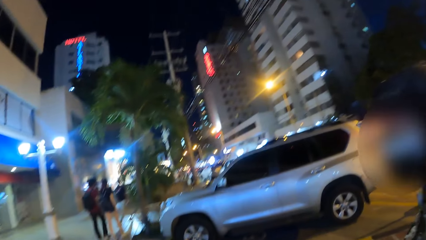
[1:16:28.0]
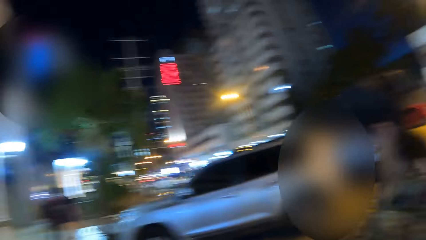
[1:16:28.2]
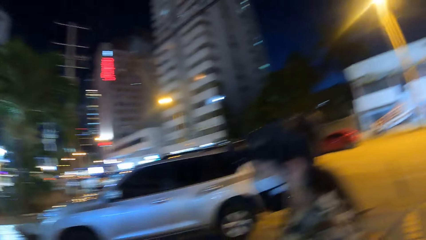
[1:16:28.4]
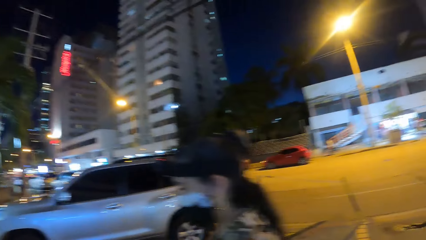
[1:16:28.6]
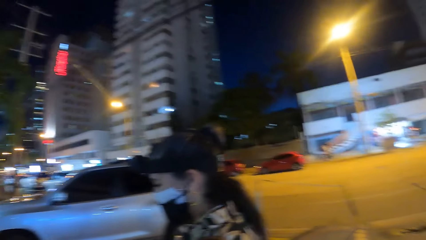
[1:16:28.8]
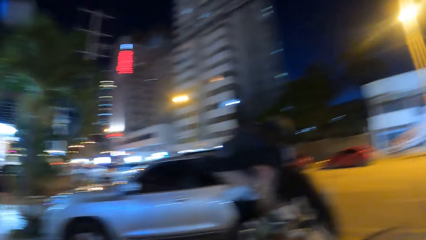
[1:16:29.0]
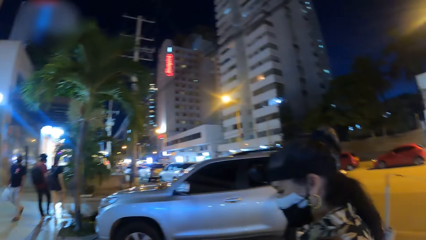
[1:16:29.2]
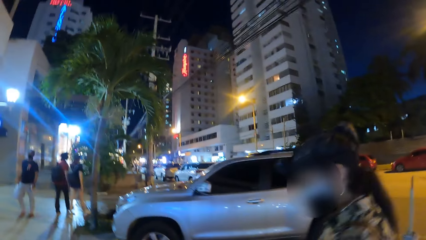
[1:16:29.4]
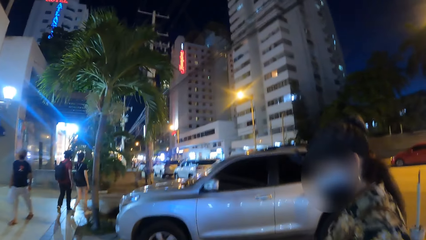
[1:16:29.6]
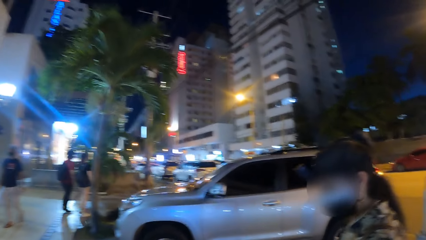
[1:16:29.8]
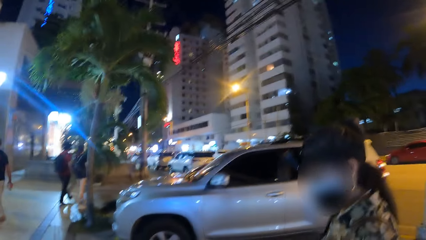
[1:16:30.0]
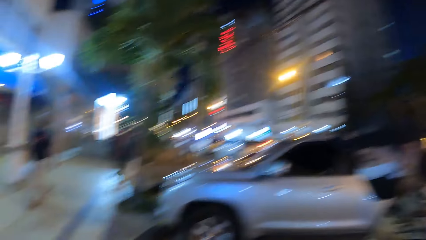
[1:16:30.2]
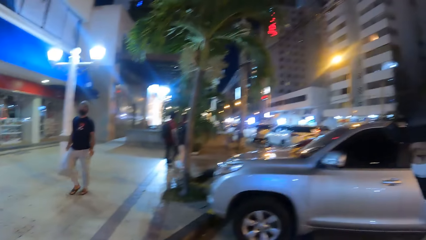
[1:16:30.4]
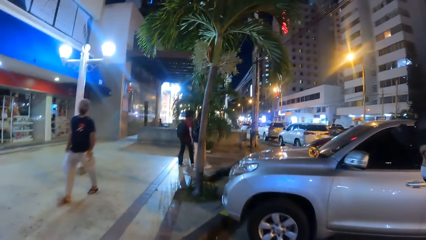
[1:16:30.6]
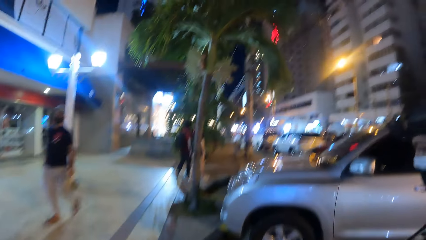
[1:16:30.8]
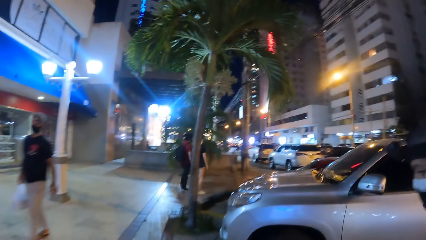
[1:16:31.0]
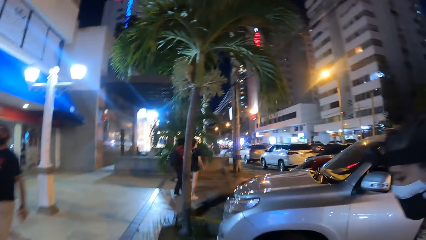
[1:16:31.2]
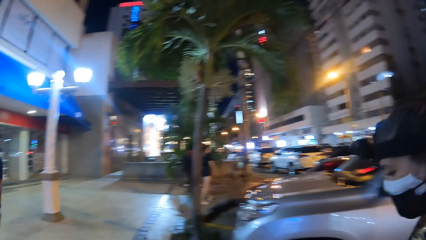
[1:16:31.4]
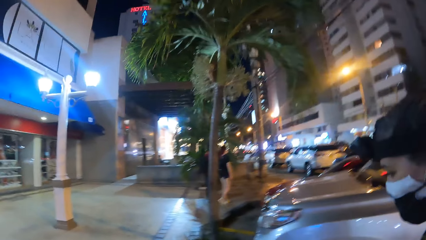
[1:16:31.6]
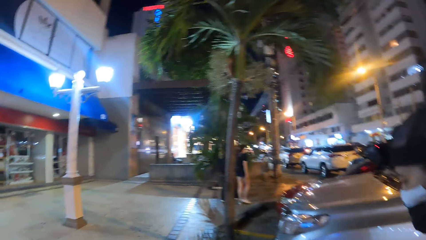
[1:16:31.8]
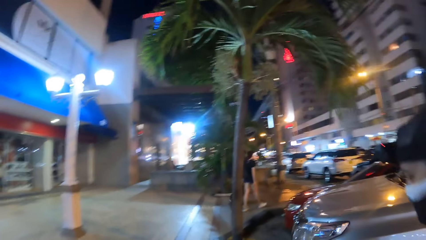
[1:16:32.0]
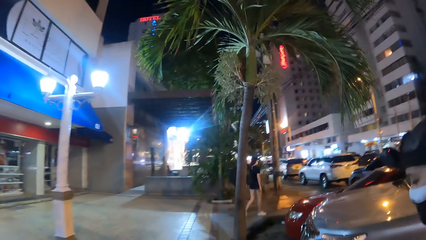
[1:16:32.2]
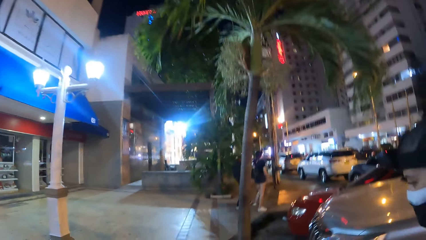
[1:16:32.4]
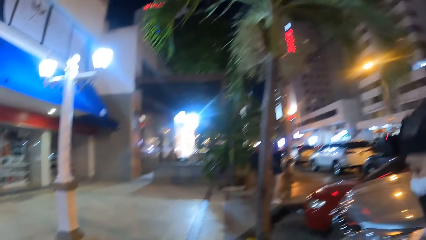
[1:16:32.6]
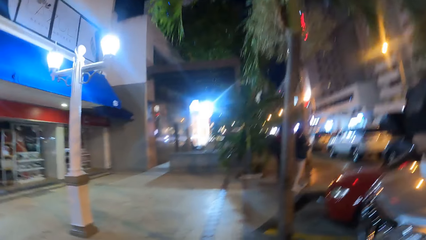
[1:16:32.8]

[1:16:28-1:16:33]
The camera wearer walks around.

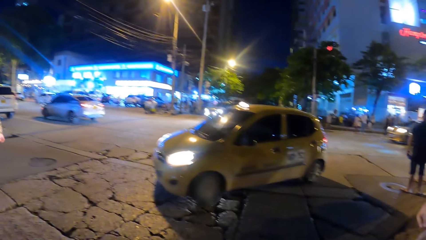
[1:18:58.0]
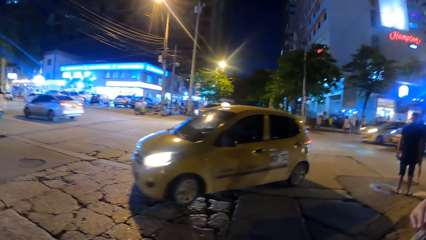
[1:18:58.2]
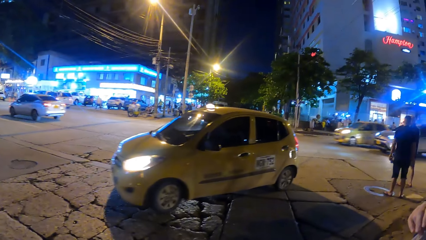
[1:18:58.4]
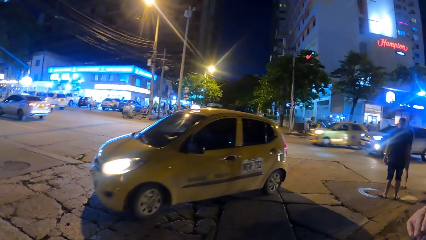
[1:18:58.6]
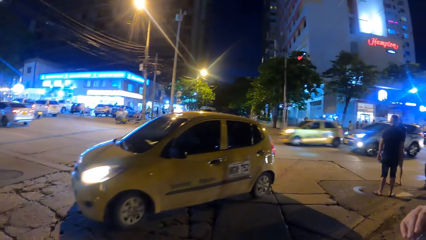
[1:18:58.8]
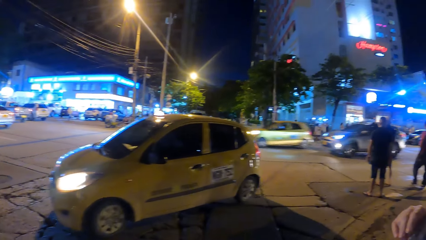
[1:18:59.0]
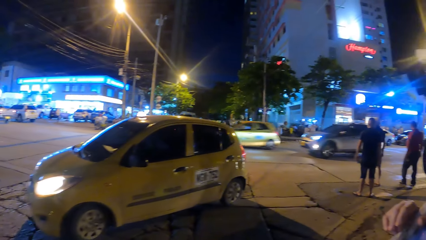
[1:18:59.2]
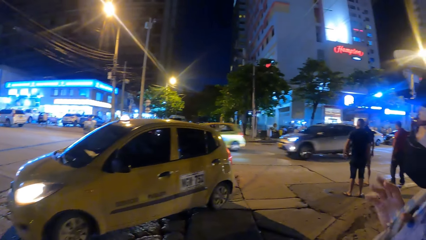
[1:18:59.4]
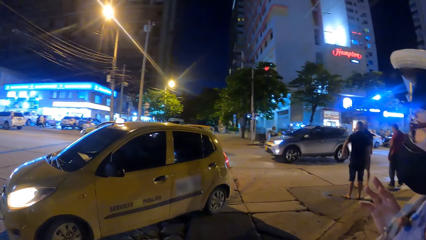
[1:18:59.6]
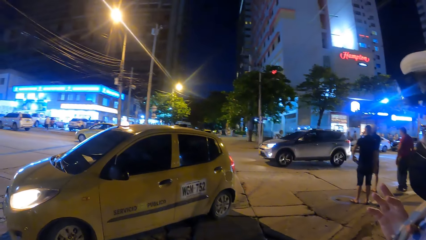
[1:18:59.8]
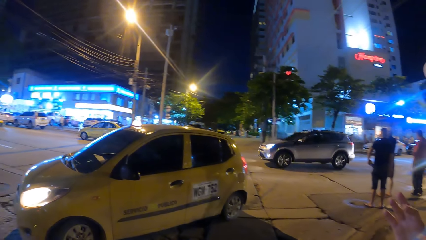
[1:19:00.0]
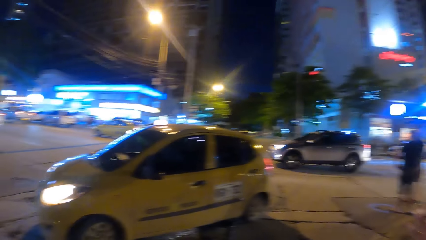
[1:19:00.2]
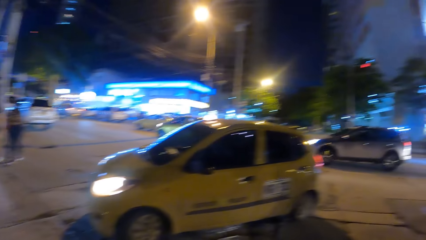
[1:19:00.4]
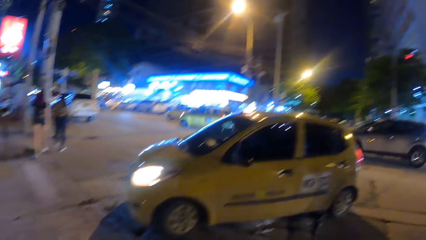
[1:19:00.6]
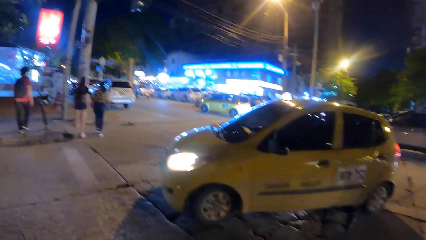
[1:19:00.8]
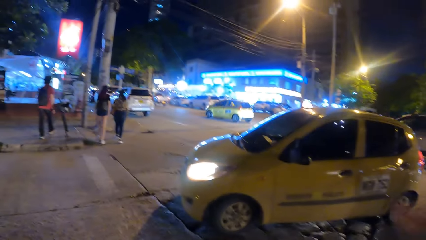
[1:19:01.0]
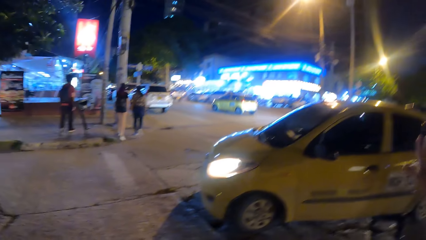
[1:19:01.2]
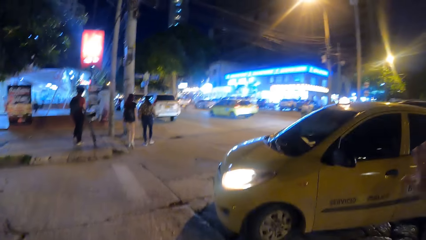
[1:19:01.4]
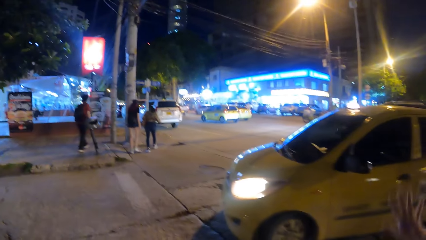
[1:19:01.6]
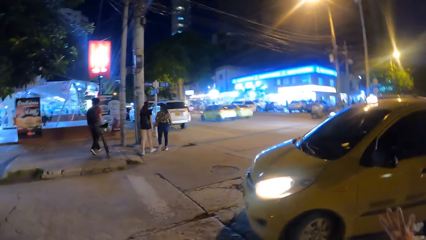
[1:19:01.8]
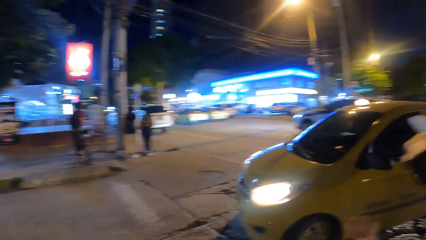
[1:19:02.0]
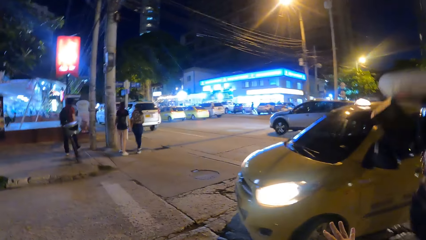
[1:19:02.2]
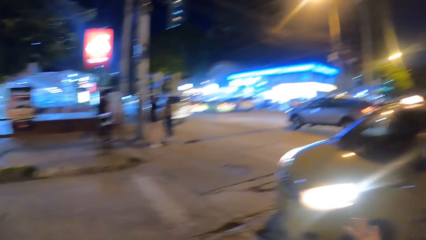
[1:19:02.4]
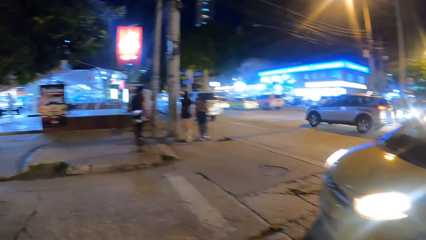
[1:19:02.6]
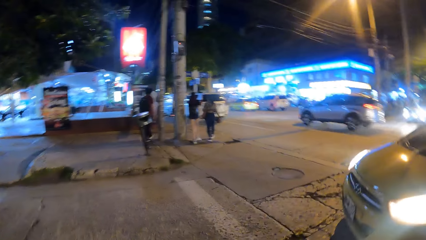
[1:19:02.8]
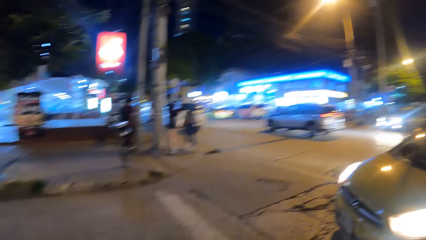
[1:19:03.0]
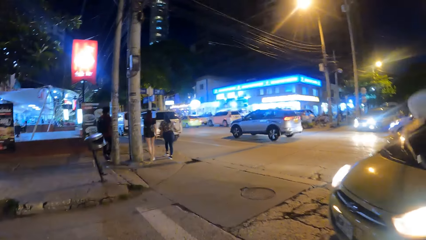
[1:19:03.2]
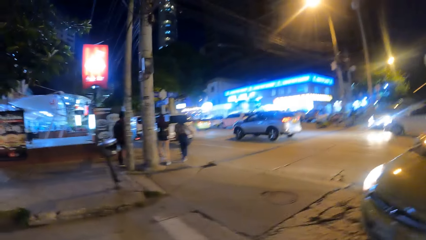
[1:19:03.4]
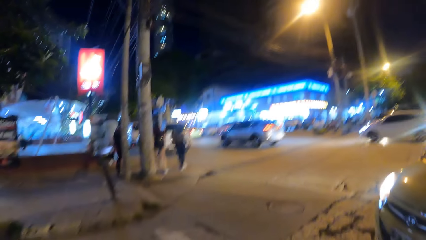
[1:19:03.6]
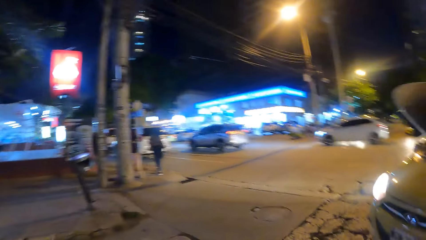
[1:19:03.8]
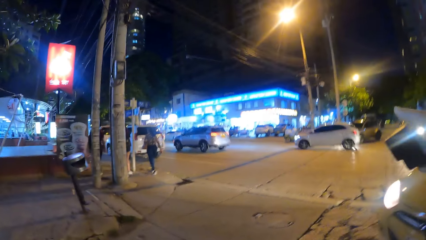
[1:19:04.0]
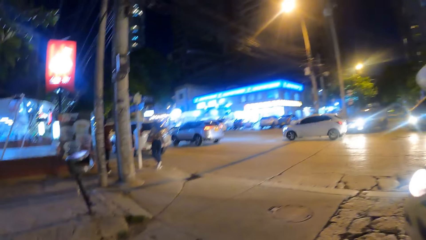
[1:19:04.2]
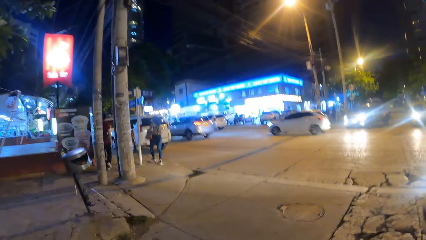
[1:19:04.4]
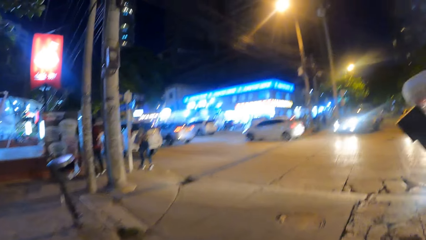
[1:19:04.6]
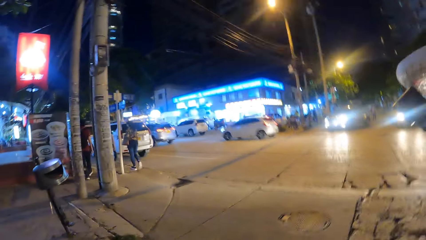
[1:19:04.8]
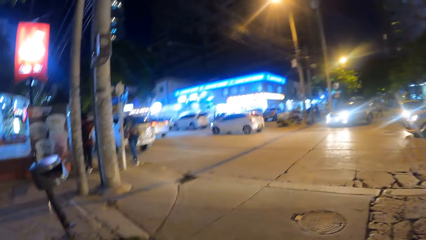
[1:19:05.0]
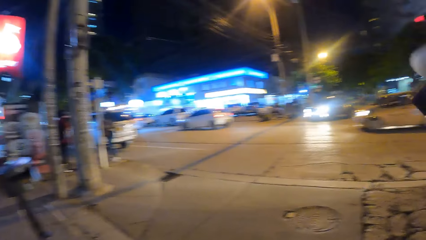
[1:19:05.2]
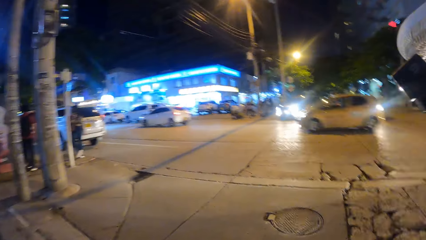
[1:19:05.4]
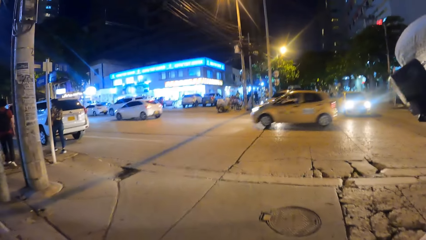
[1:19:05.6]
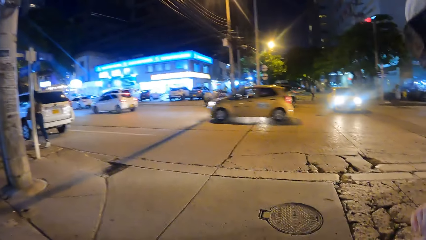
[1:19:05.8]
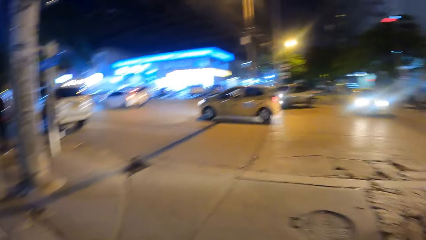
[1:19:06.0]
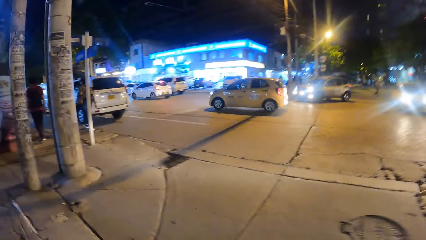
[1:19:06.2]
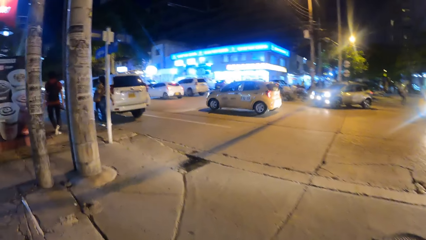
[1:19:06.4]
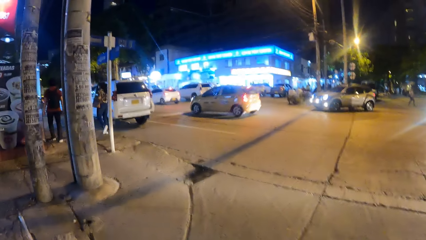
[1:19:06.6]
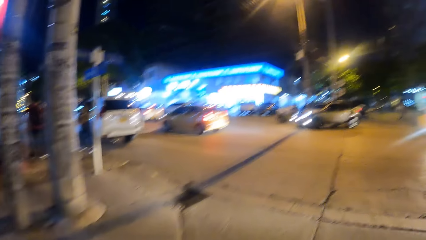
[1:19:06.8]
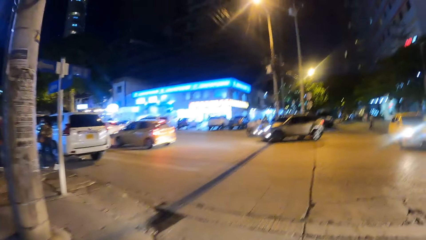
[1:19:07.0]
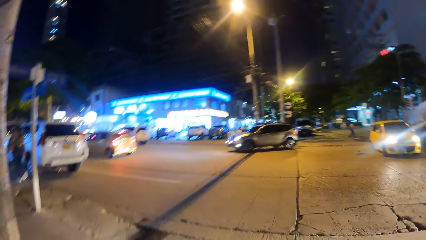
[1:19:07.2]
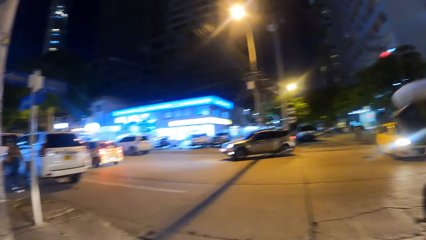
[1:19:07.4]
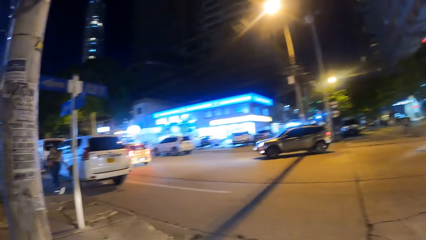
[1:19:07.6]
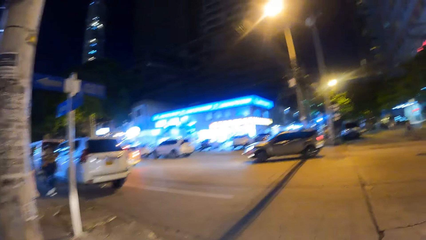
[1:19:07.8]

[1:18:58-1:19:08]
The camera wearer looks around. They walk in the open area.
